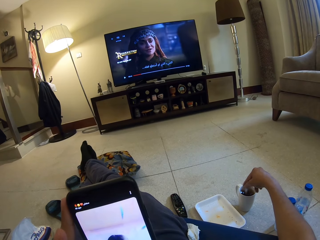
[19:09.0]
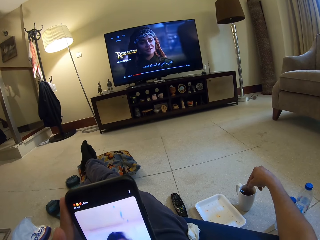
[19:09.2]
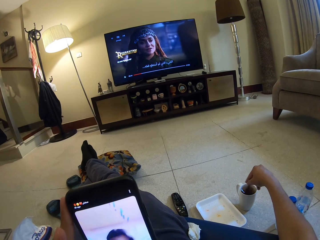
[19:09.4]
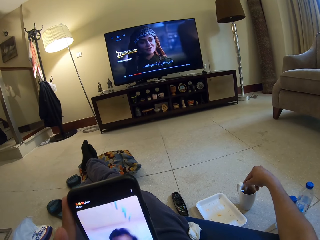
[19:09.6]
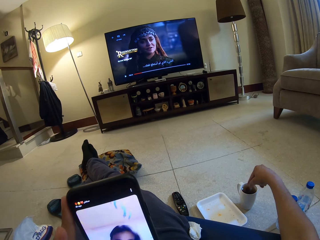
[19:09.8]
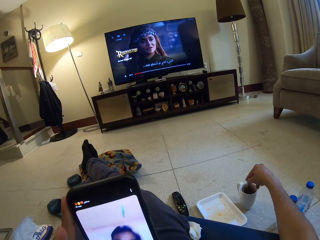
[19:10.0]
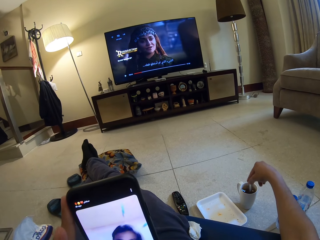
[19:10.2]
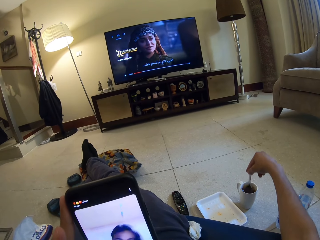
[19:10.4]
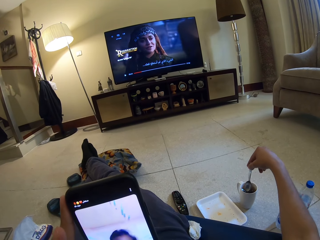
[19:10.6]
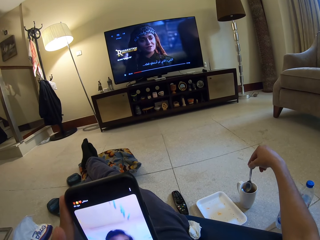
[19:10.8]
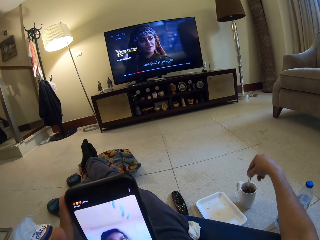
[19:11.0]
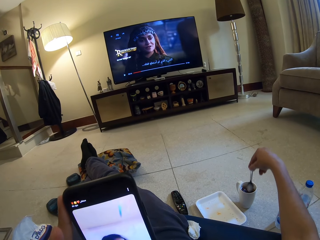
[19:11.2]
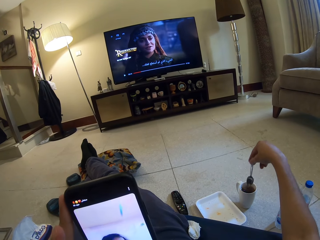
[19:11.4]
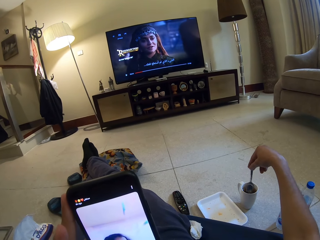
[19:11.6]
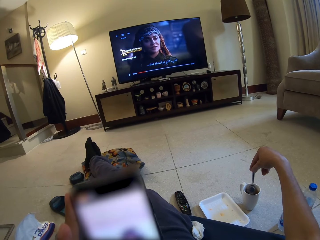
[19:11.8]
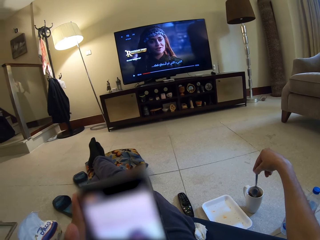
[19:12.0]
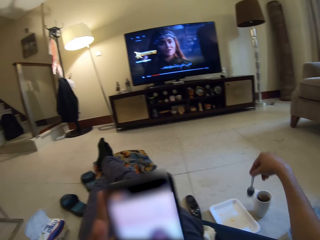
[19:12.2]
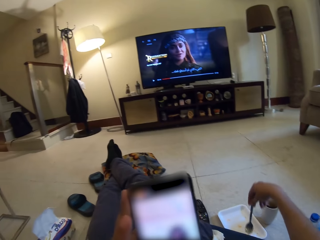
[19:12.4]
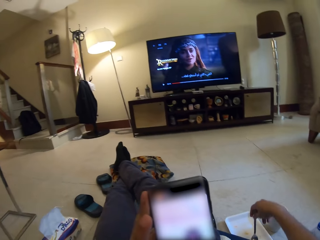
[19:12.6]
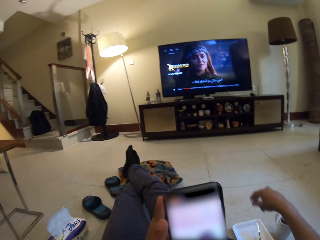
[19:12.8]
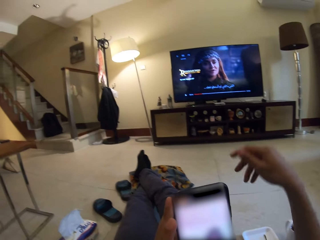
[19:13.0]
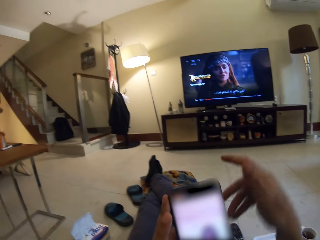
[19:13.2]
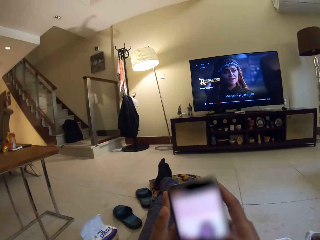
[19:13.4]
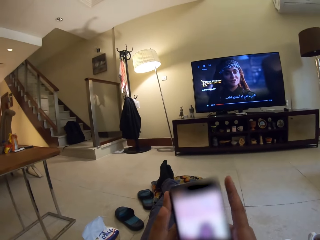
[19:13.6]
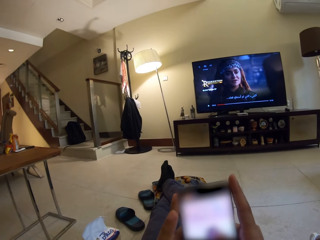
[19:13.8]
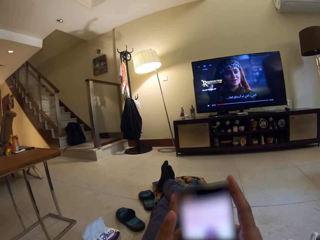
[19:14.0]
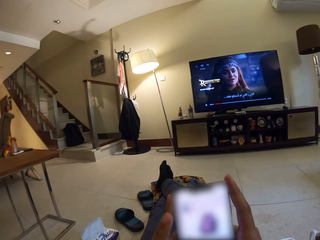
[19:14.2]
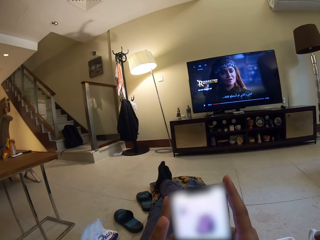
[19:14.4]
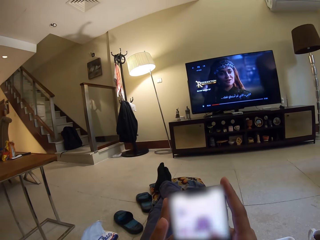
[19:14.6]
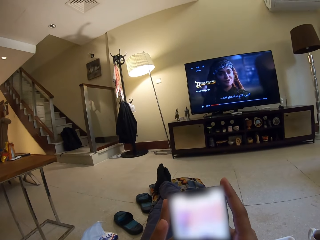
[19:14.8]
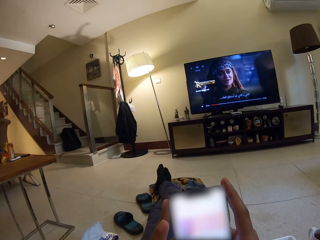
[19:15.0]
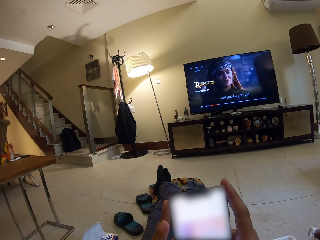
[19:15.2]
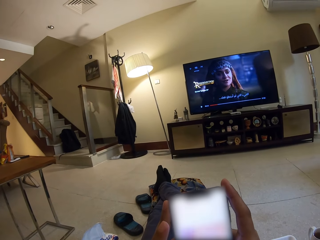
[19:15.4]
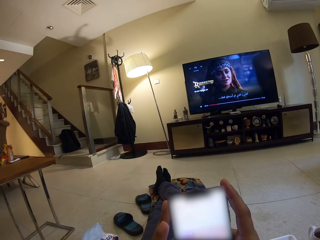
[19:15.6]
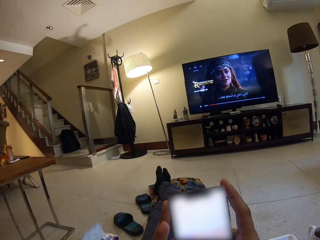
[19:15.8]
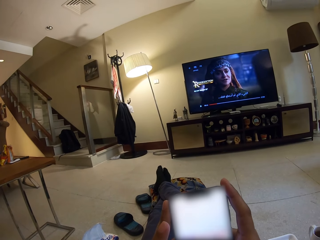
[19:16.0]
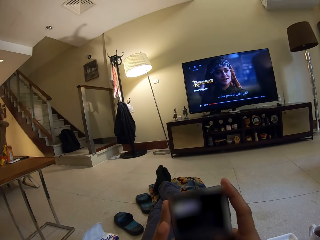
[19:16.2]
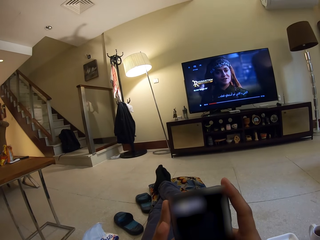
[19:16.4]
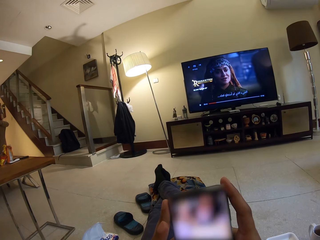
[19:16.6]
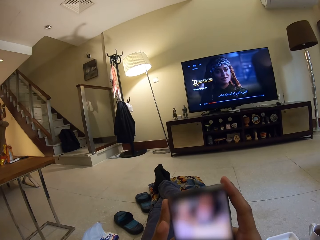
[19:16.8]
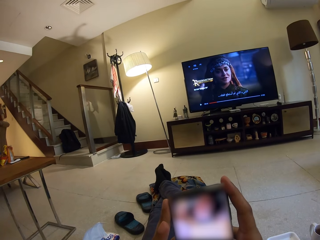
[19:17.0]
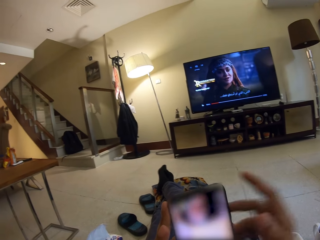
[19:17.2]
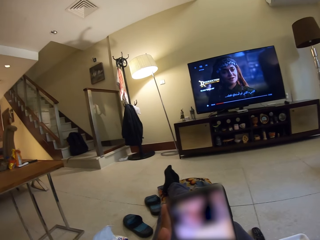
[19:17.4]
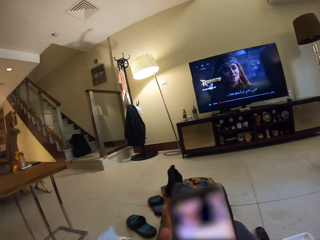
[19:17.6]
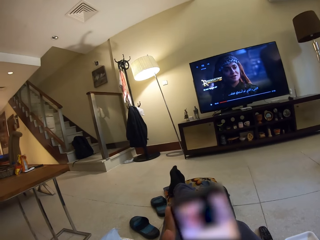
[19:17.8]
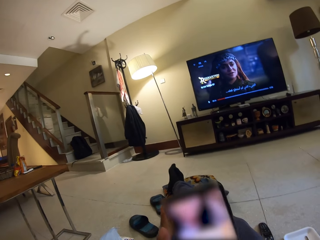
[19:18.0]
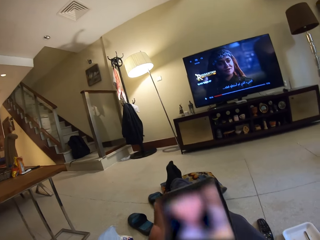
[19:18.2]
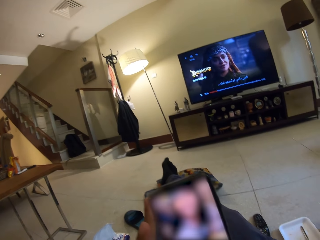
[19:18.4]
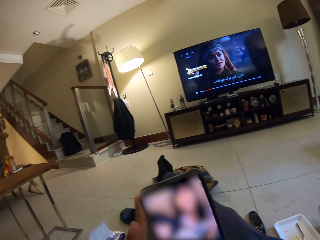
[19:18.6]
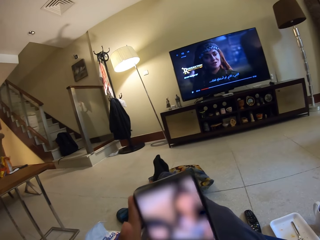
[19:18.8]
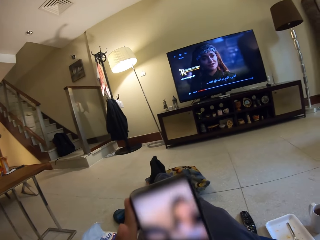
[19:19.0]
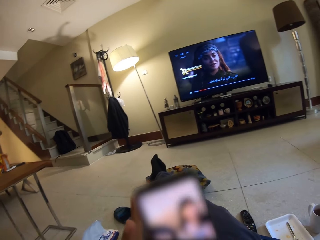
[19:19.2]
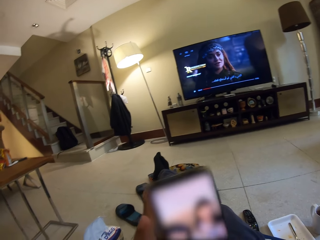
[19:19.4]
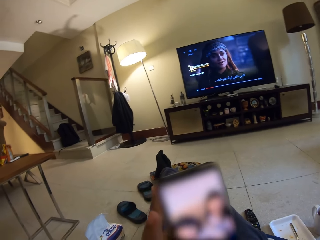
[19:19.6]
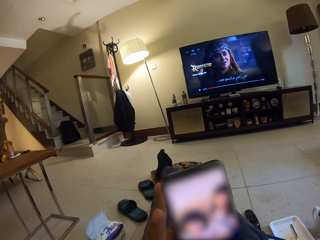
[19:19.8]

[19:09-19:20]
The camera wearer hits the spoon on the mug. He places the spoon on the tray. He holds the phone with both his hands. He operates his phone. He reaches for his face. He operates his phone.

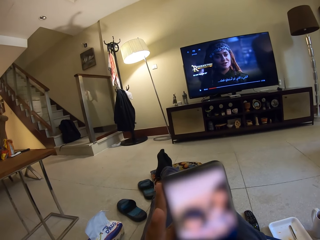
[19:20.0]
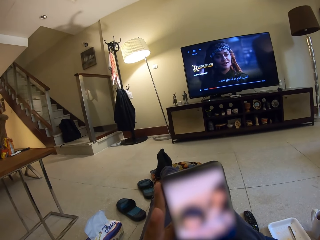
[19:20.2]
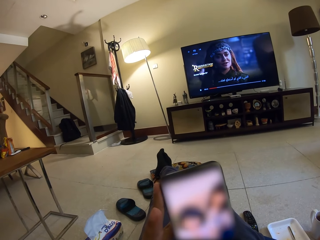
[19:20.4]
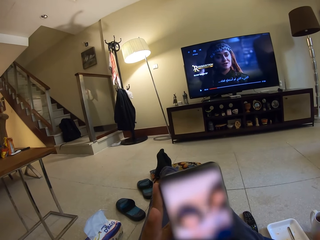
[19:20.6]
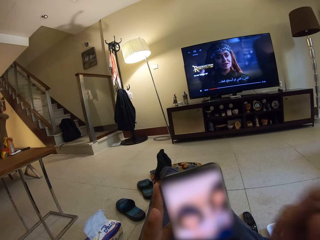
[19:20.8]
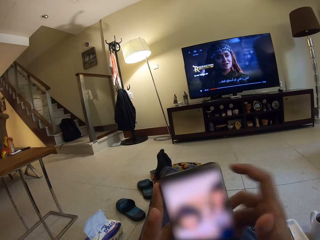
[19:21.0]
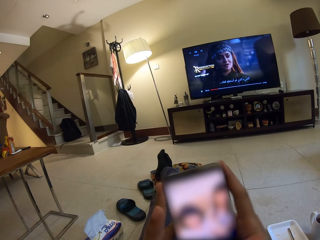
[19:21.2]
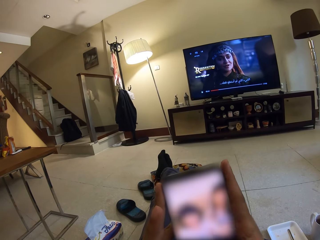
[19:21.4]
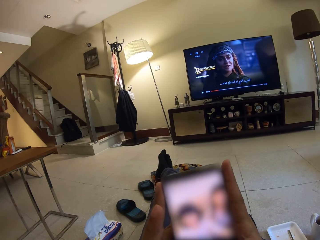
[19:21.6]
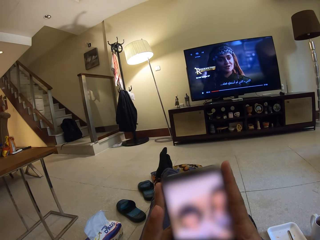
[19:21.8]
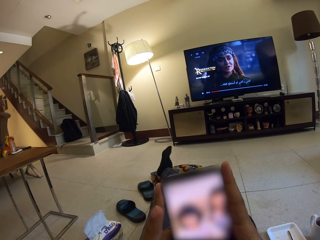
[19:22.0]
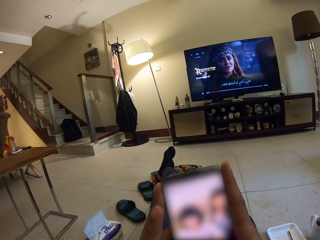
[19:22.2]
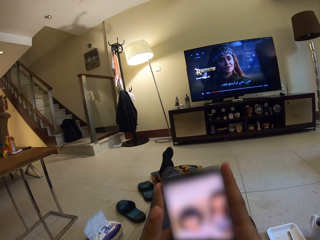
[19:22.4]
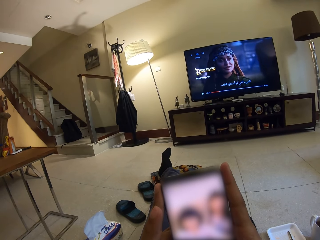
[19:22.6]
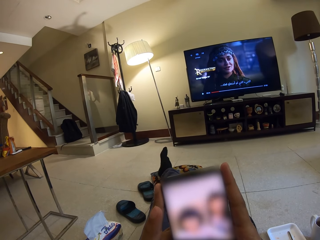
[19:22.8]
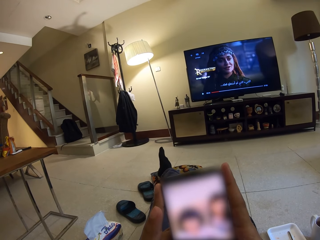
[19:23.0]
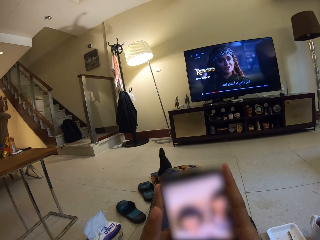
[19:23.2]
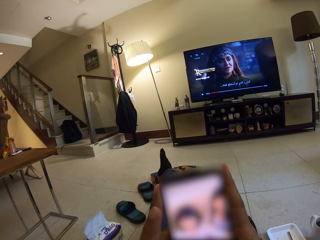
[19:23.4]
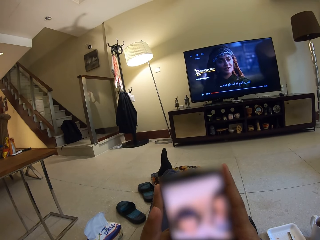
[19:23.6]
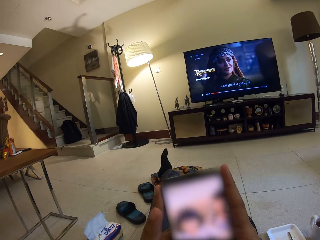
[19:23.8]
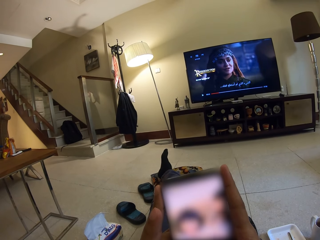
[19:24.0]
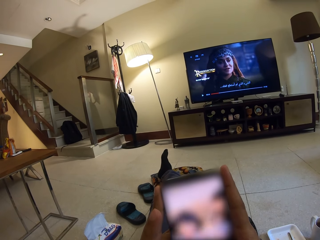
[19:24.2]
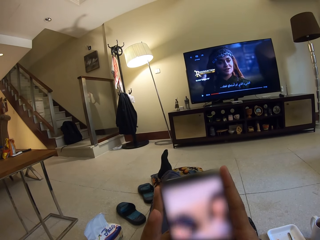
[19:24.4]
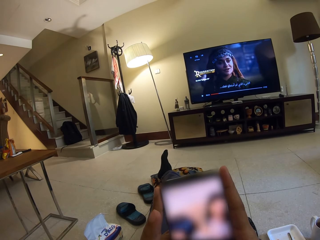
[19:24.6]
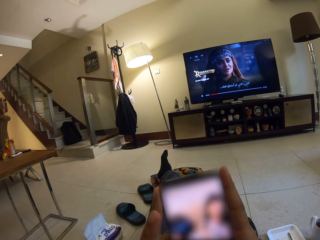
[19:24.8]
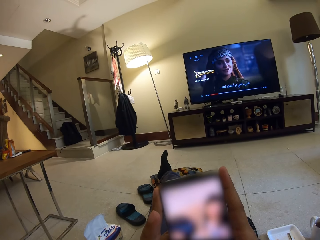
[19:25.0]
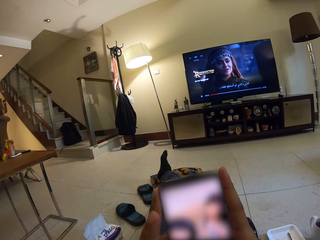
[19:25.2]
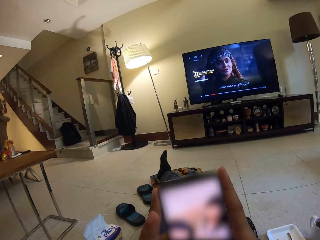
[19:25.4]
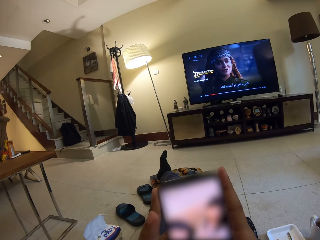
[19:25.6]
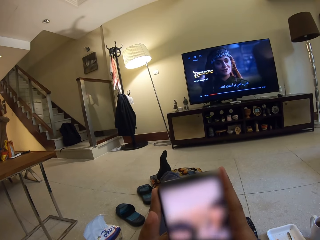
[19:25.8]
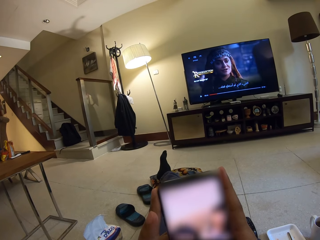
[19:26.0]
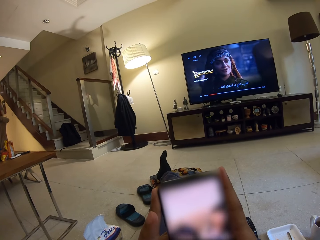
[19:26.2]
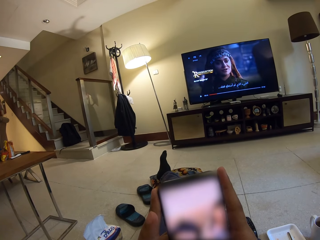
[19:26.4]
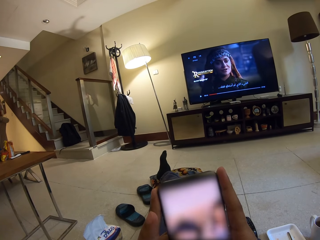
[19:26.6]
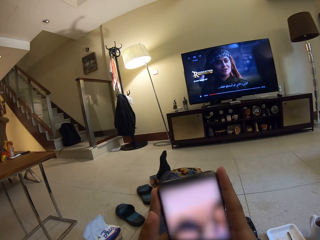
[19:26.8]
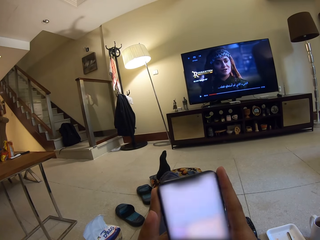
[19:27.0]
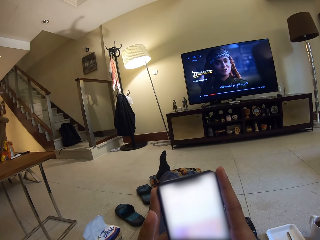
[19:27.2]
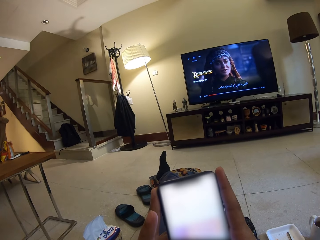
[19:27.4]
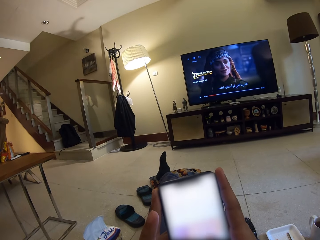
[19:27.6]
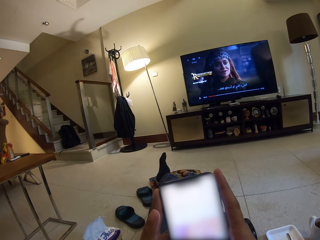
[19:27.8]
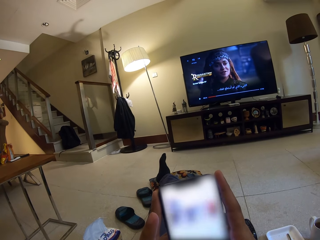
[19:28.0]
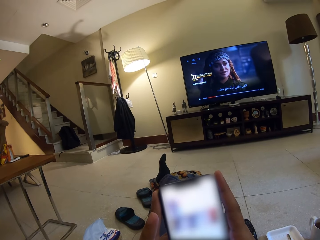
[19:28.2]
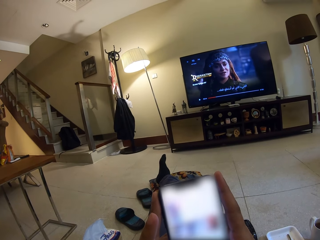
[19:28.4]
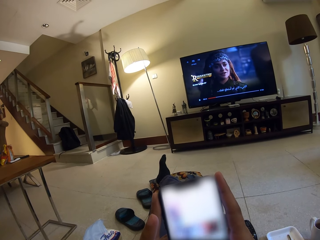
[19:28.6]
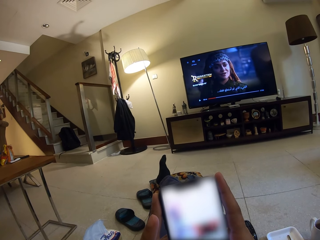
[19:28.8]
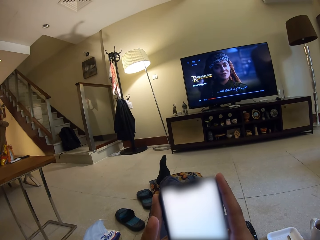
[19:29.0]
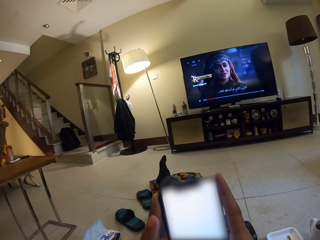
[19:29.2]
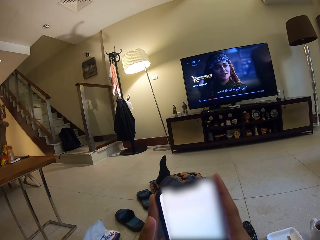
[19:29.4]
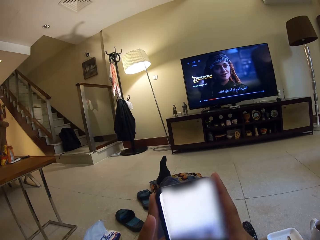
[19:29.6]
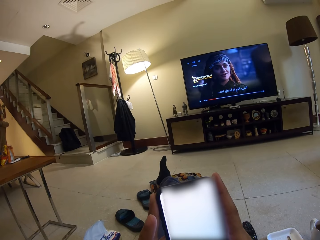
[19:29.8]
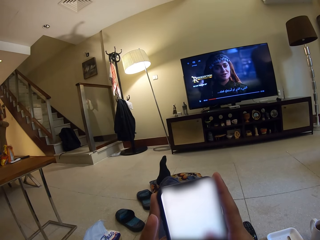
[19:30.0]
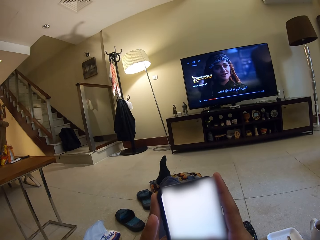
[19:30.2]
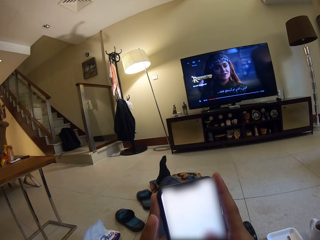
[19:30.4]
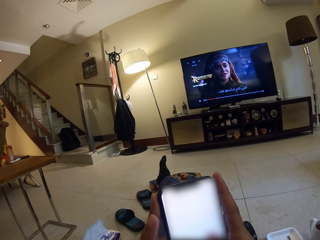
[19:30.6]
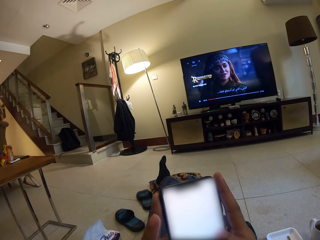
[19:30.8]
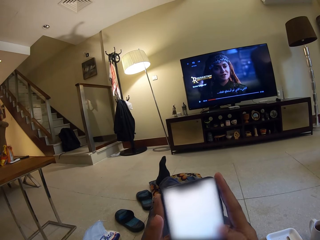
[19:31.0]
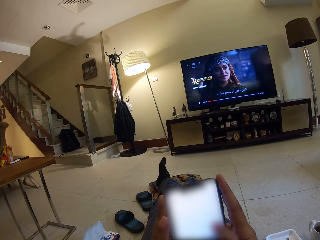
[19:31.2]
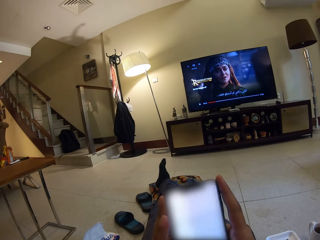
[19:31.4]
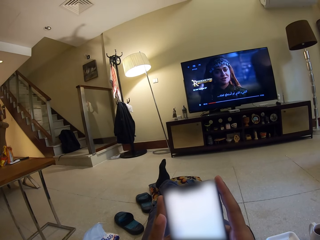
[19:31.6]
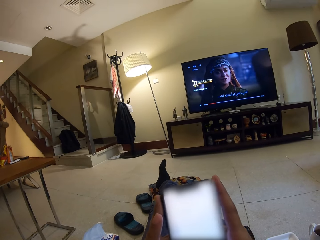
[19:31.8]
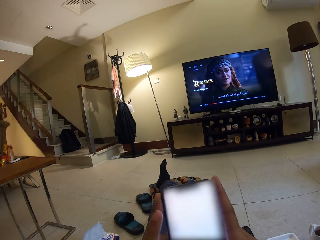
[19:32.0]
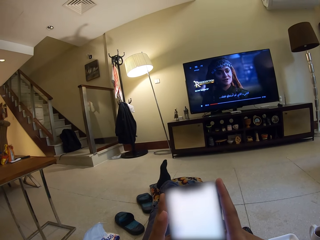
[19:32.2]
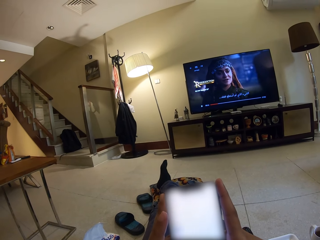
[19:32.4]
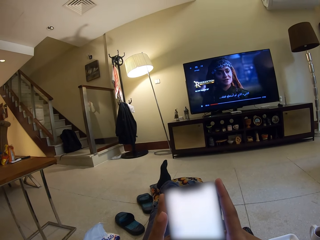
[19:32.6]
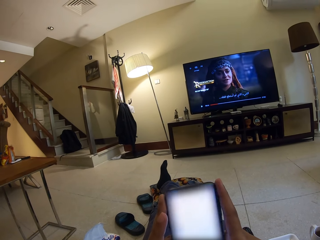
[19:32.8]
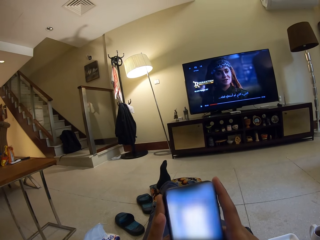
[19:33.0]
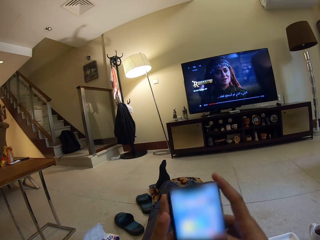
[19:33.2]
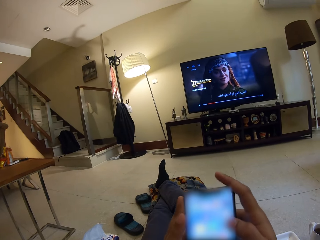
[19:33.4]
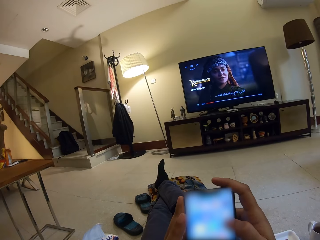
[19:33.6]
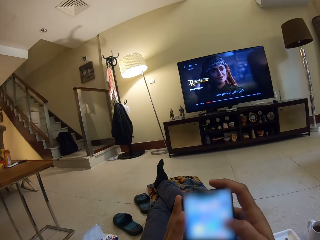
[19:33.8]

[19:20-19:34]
The camera wearer holds the phone with both his hands. He operates his phone.
